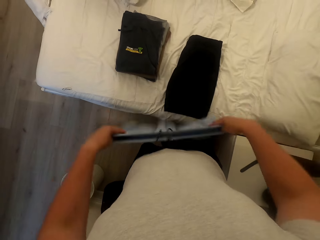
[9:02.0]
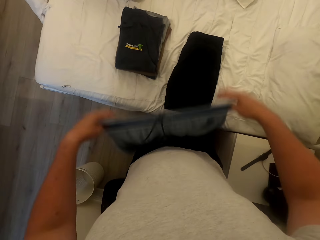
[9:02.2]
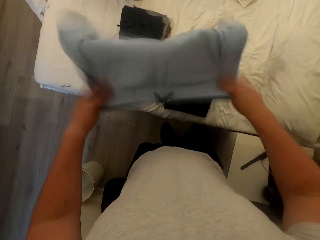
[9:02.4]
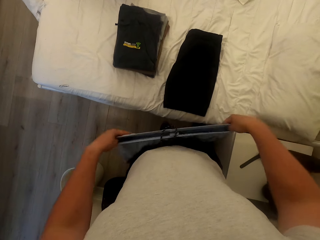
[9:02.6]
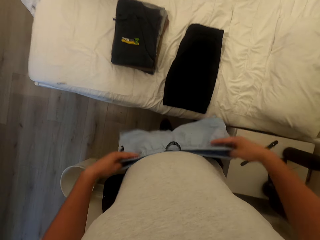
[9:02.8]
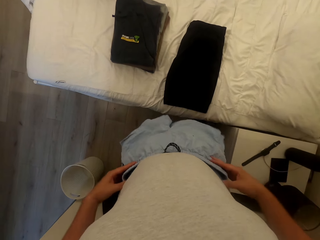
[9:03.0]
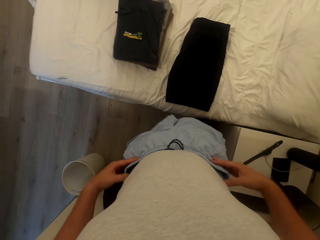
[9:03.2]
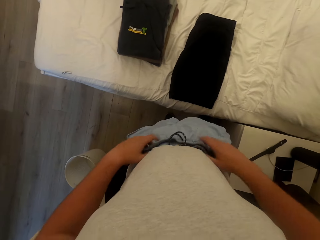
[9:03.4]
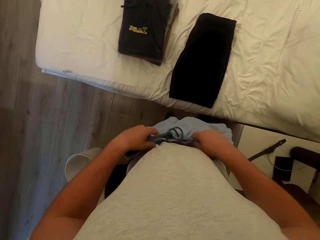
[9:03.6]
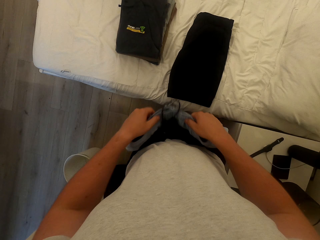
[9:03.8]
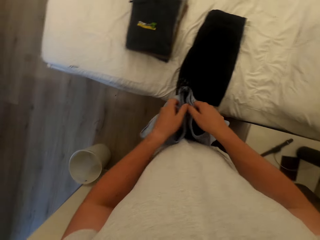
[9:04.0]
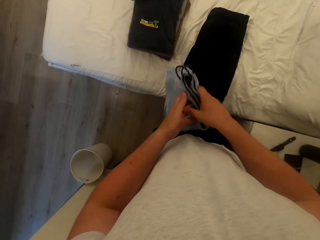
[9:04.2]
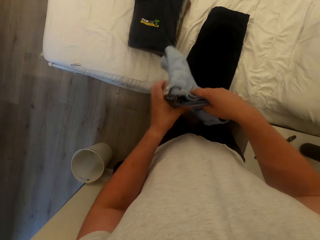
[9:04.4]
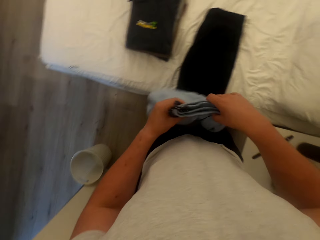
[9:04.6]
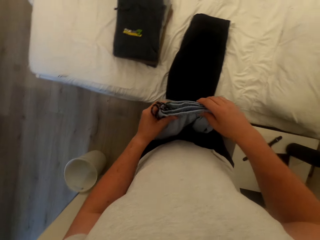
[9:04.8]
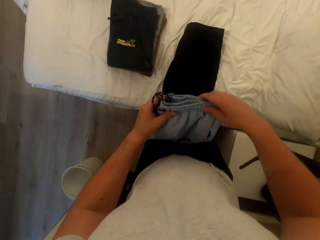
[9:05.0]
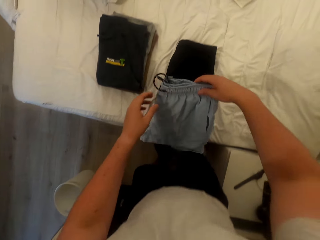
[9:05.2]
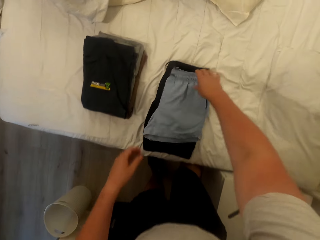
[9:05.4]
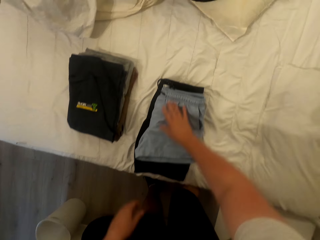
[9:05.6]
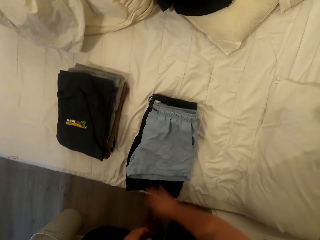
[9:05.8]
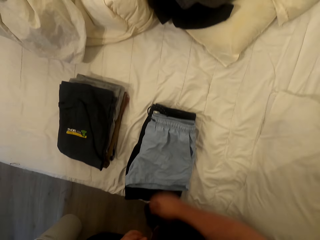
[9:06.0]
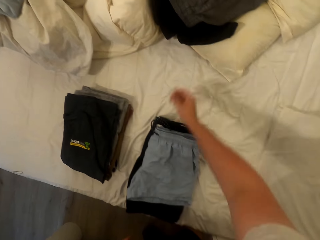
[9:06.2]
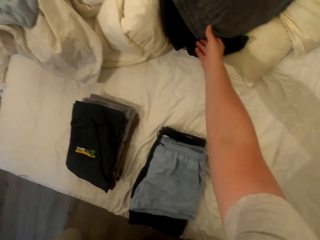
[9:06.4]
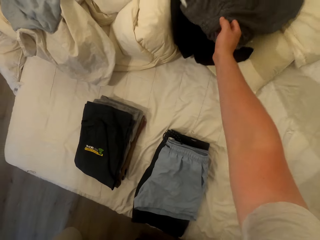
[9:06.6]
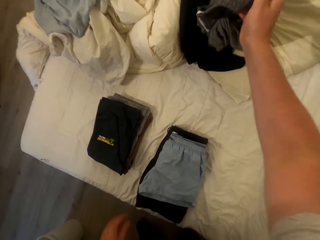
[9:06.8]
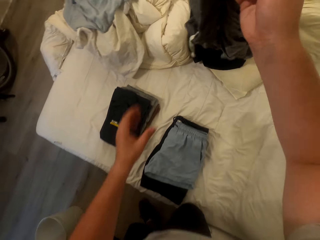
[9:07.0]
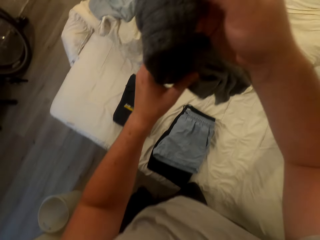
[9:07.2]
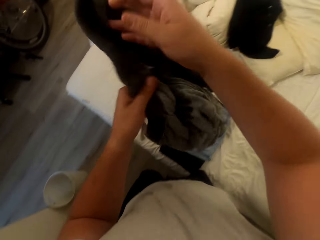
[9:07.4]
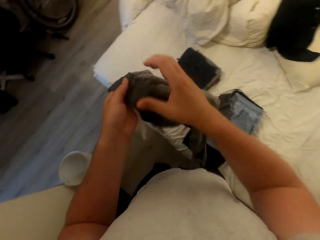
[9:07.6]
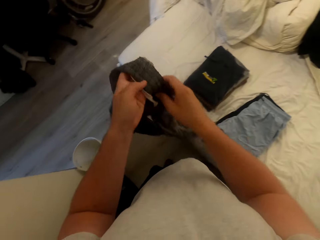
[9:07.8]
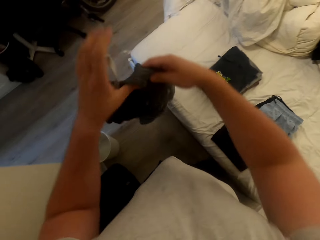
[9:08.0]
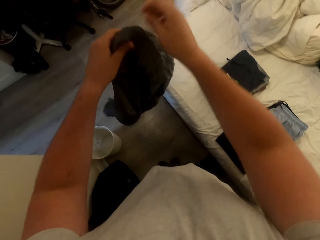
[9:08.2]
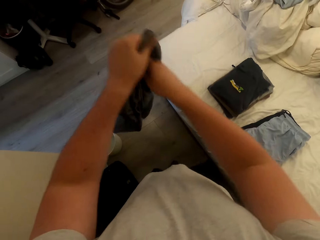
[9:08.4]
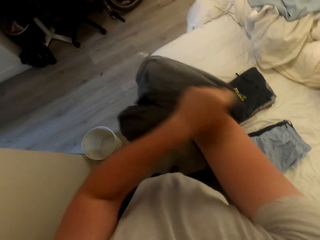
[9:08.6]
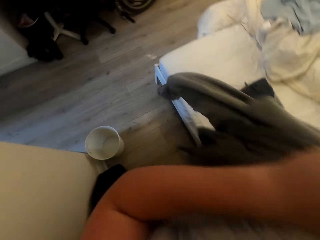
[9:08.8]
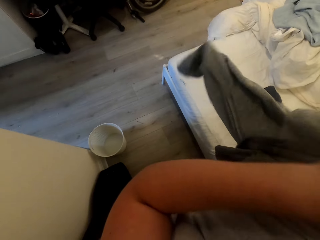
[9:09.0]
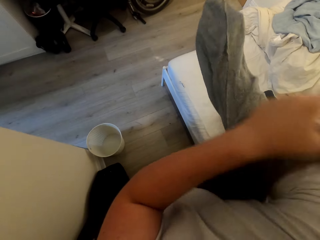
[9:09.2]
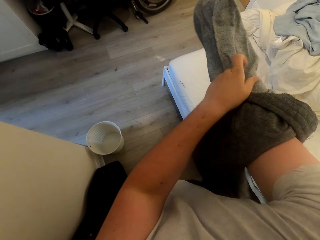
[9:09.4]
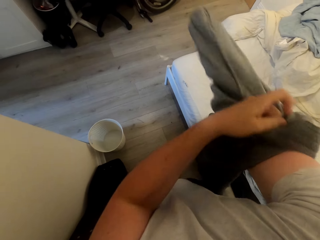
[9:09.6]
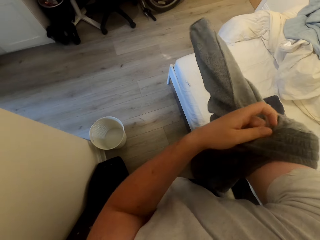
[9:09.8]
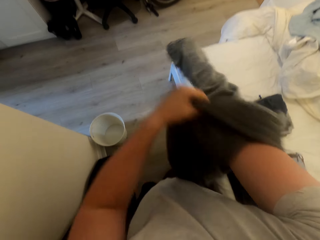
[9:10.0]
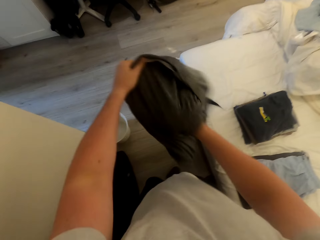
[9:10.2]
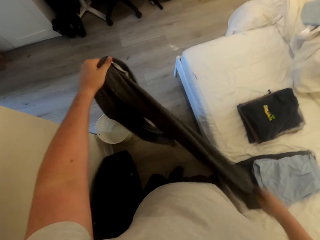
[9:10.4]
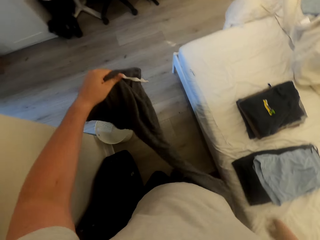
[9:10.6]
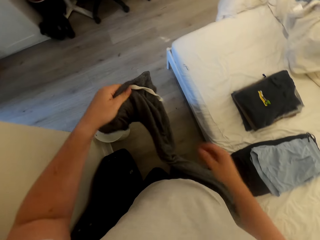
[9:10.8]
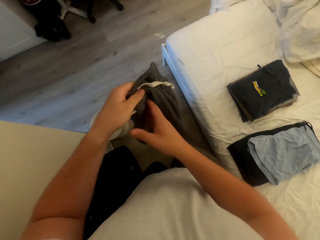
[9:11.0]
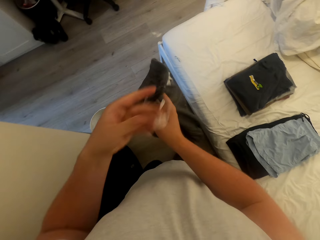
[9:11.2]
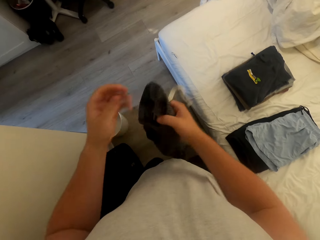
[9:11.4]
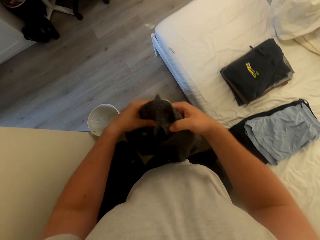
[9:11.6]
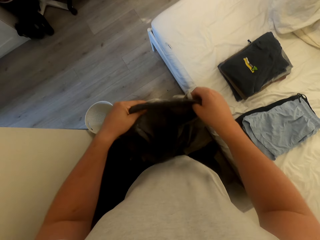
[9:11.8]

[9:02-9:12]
The camera wearer dusts the short. They fold the short, and drop the short on the bed. They pick the sweat pant from the bed and turn the sweat pant inside out.

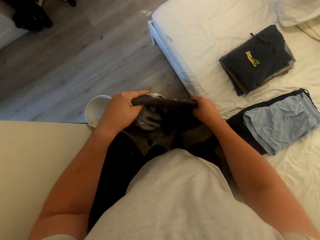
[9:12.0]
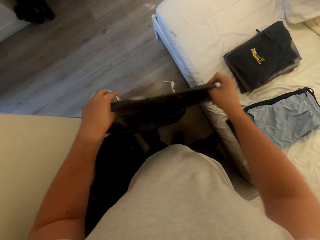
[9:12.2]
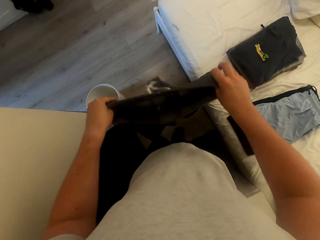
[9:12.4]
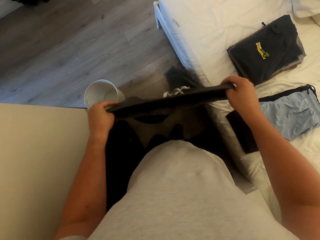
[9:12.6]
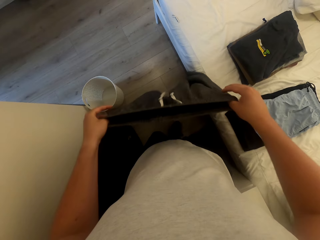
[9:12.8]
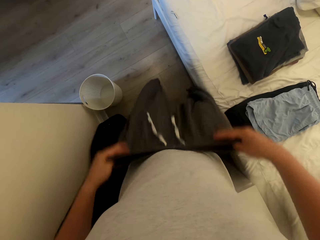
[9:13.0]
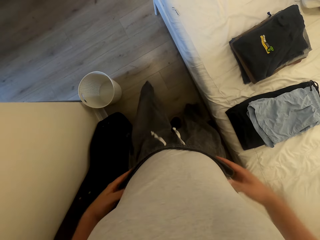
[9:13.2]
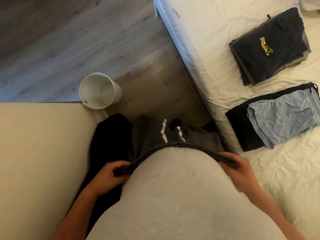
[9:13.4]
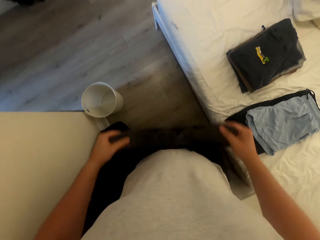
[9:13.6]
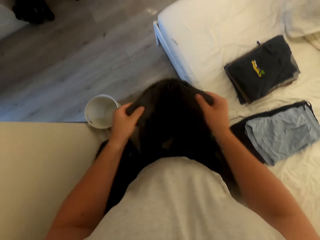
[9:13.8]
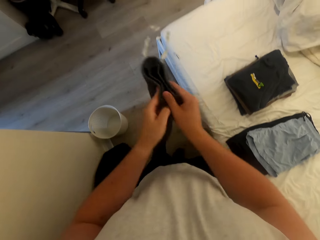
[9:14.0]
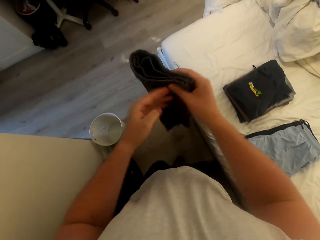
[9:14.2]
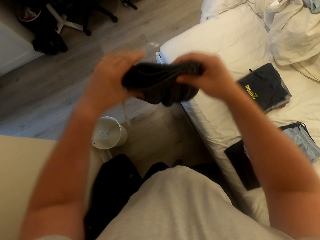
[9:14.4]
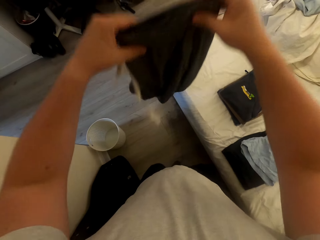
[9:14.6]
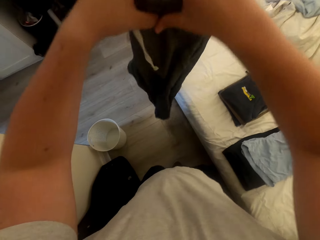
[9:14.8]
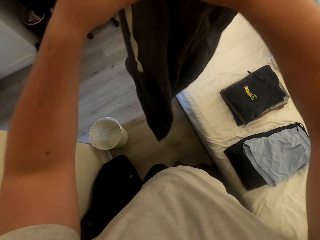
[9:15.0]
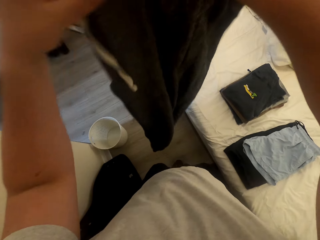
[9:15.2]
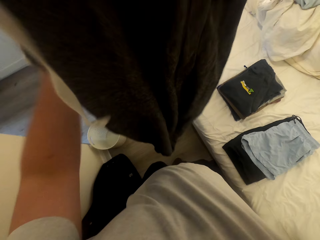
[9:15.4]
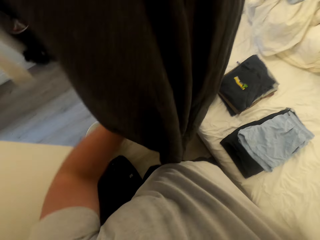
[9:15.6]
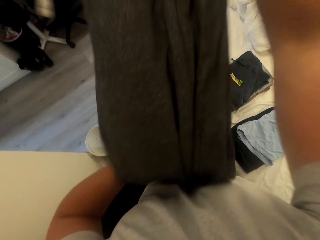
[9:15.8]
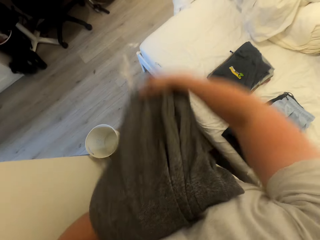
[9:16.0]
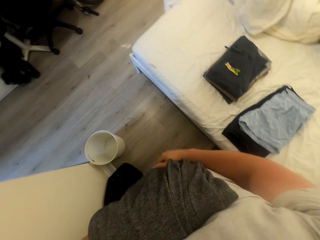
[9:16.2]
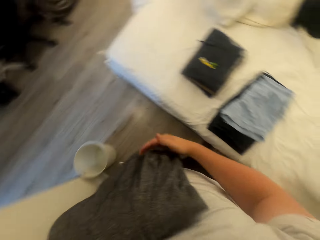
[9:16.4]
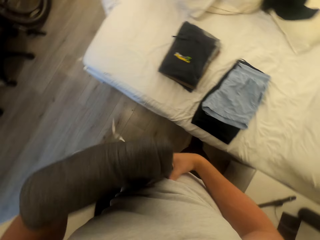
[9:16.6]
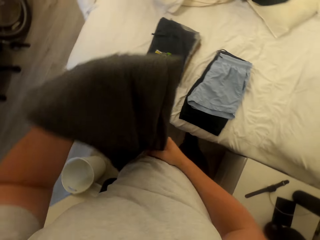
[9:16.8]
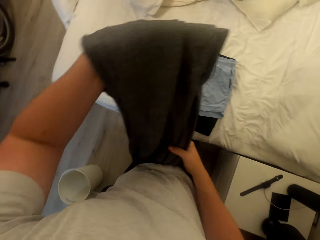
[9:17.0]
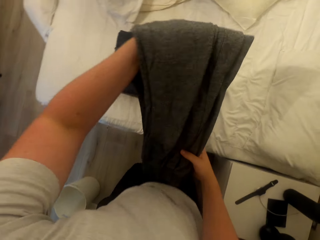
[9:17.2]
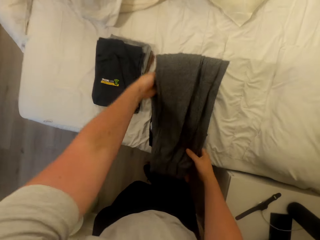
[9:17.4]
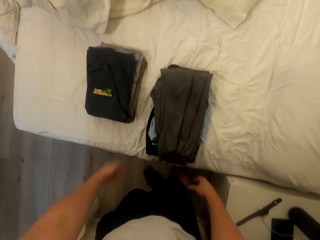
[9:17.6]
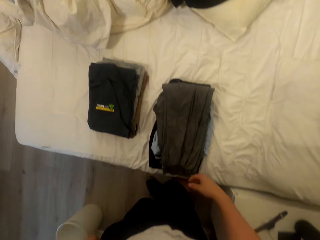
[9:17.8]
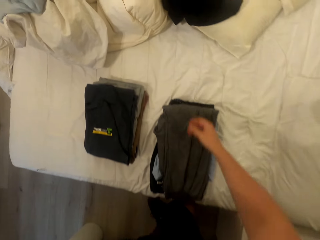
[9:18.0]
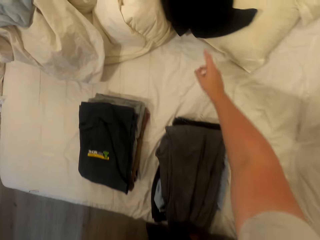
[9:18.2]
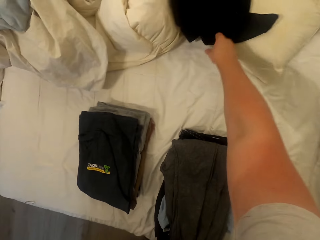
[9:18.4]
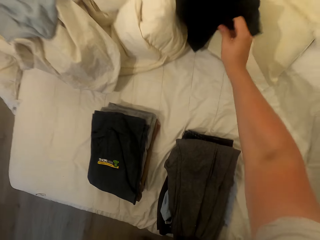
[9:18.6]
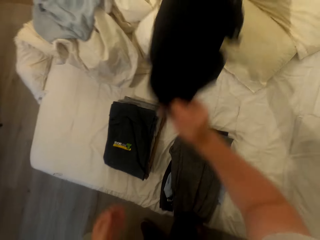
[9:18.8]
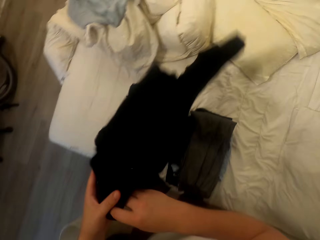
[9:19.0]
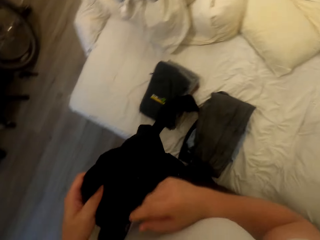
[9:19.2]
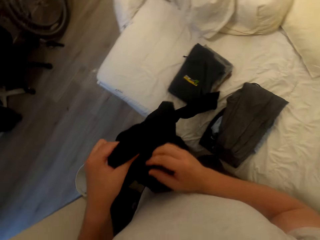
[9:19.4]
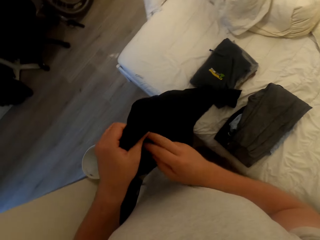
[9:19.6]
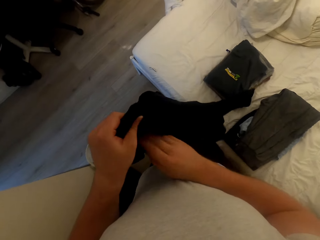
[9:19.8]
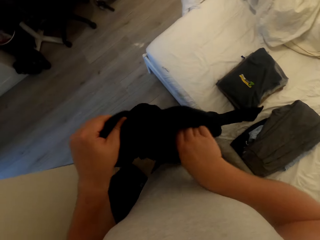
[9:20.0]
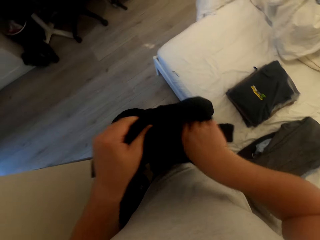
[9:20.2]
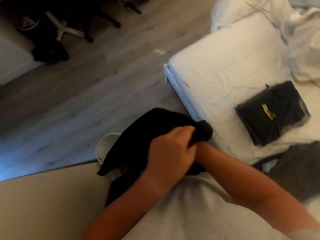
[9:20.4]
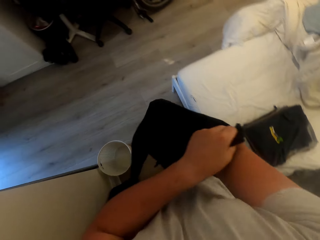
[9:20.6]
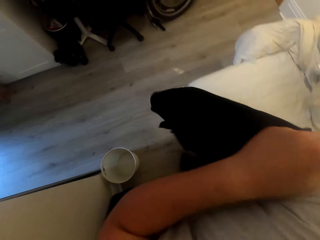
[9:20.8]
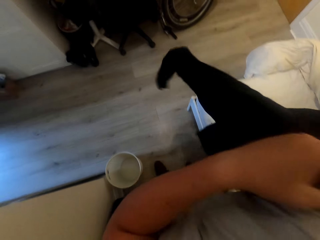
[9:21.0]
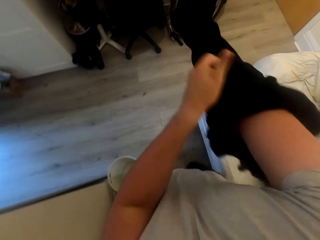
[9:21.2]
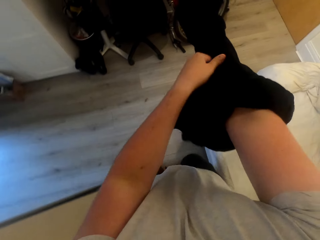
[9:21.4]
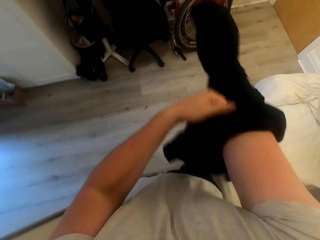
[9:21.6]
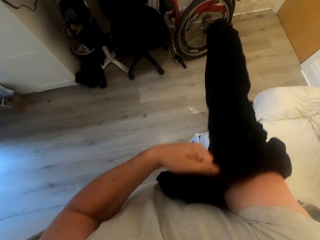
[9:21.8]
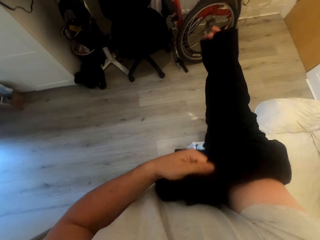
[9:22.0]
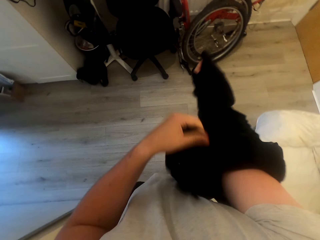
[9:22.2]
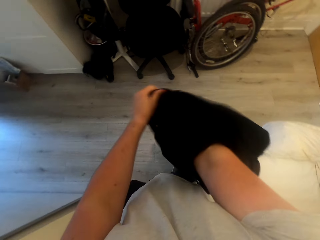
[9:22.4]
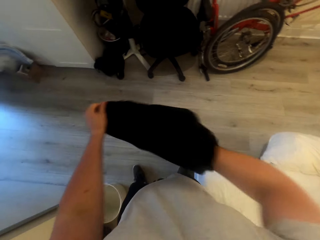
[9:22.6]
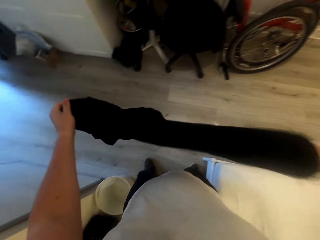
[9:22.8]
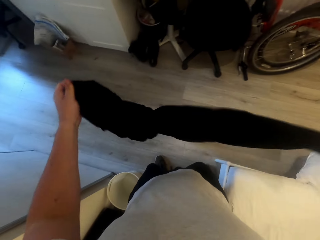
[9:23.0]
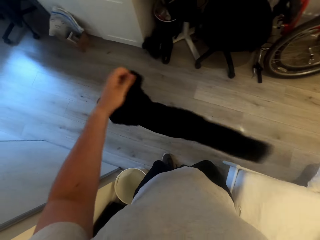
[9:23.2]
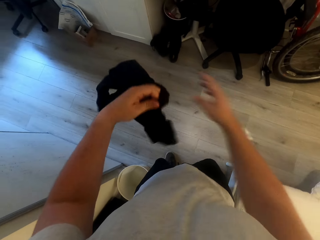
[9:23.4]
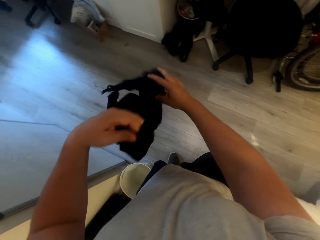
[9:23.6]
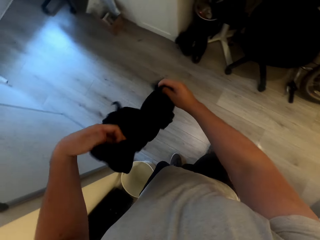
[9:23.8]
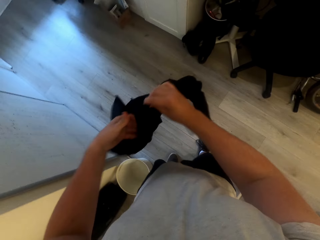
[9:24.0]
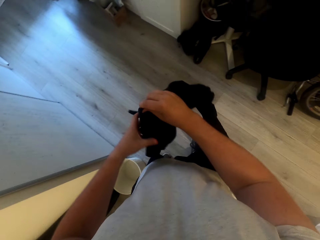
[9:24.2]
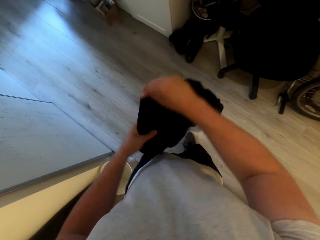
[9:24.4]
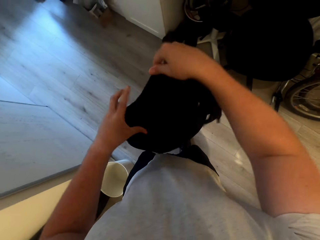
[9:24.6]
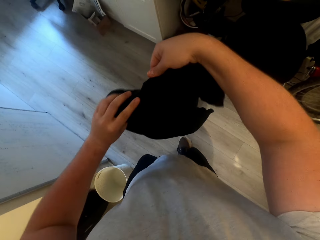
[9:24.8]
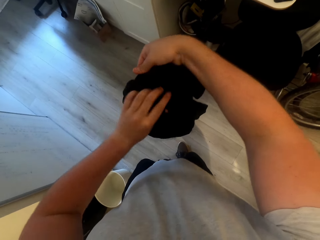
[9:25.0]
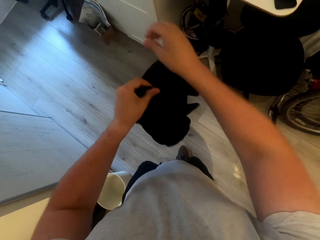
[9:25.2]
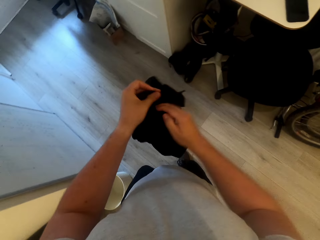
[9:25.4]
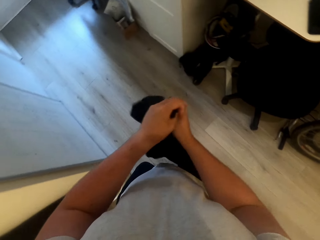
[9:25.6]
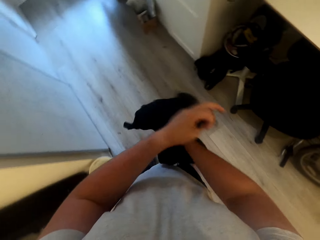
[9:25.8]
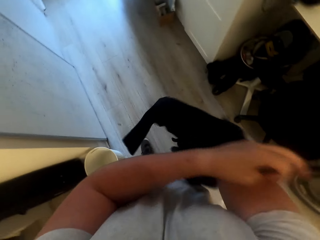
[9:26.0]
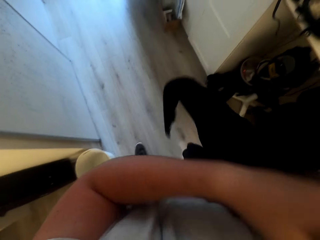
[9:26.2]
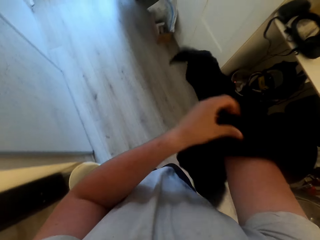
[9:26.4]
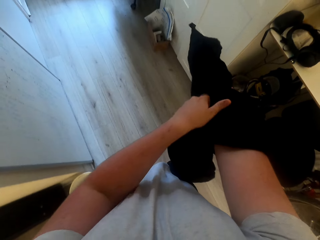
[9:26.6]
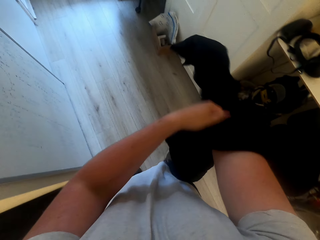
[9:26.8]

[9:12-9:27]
The camera wearer folds the sweat pant. They drop the sweat pant on the bed. They pick the second sweat pant from the bed and turn the sweat pant inside out.
